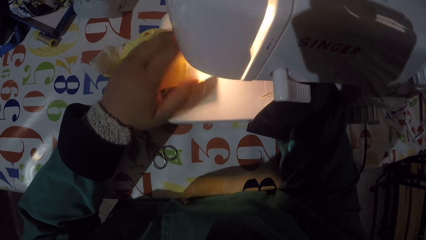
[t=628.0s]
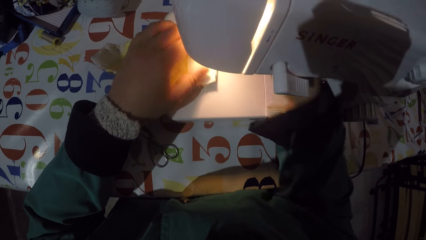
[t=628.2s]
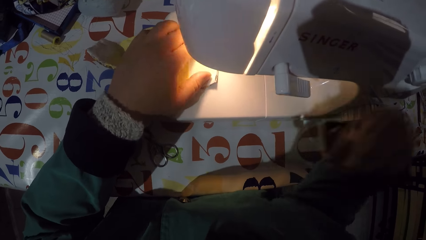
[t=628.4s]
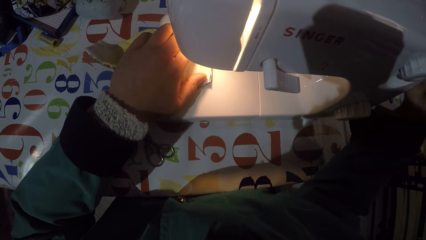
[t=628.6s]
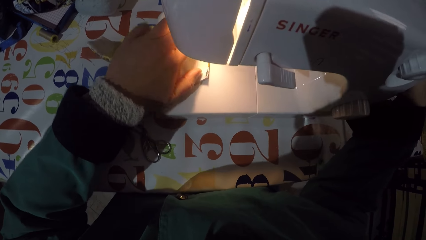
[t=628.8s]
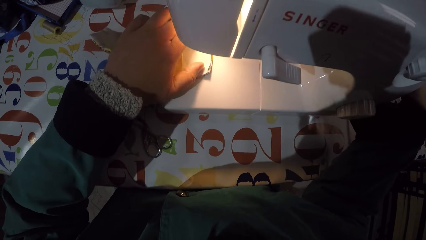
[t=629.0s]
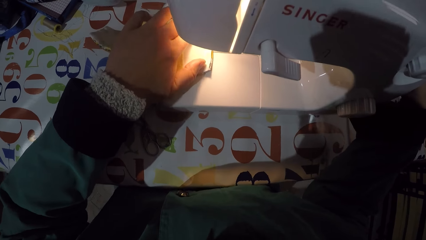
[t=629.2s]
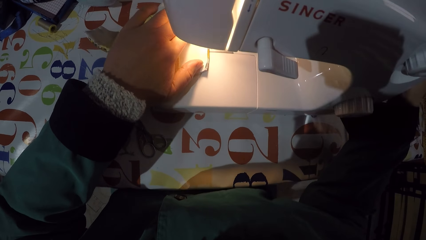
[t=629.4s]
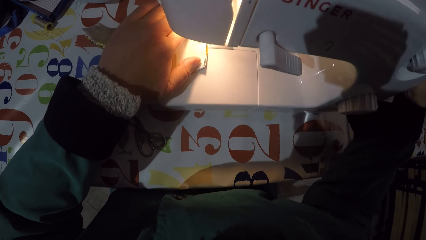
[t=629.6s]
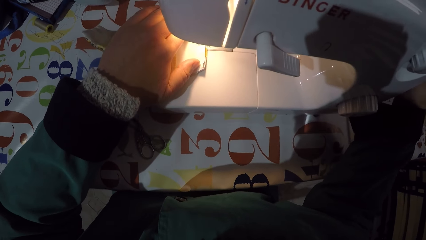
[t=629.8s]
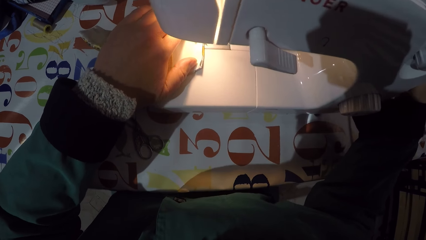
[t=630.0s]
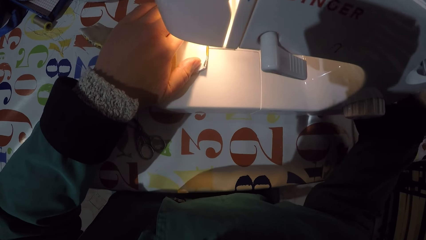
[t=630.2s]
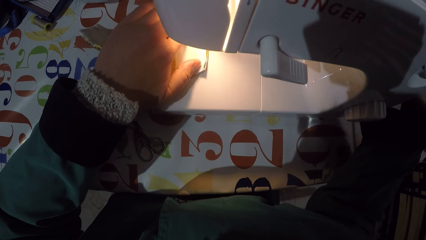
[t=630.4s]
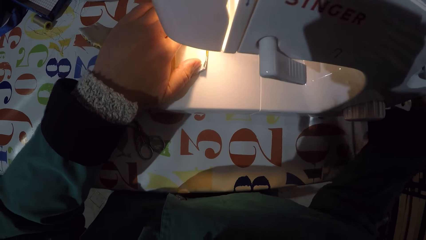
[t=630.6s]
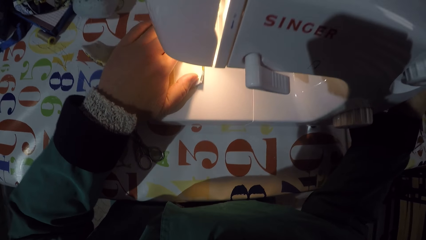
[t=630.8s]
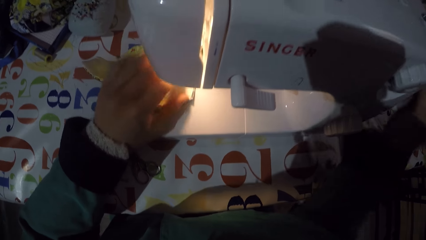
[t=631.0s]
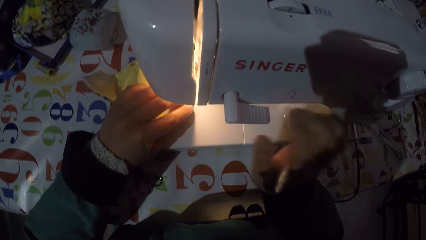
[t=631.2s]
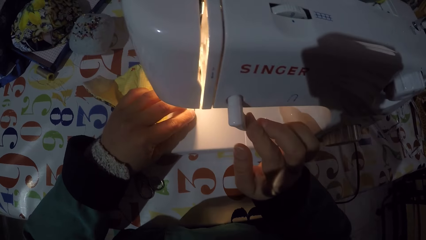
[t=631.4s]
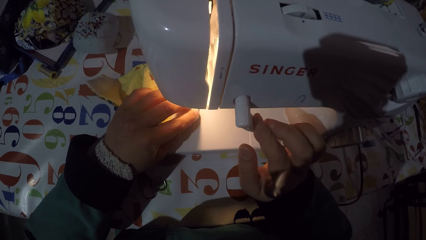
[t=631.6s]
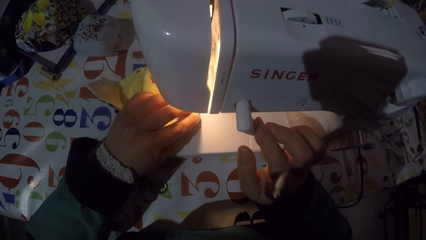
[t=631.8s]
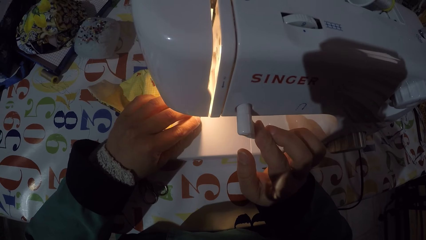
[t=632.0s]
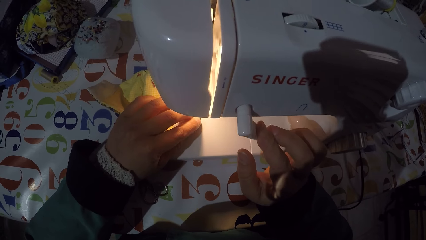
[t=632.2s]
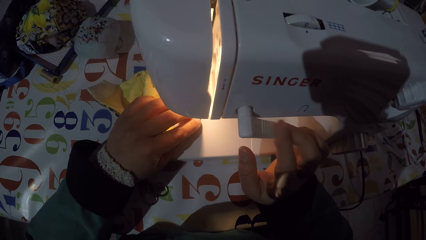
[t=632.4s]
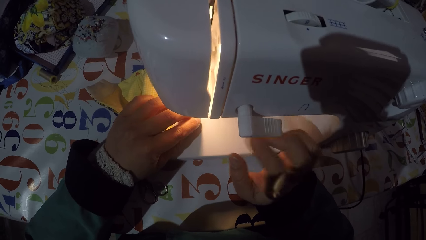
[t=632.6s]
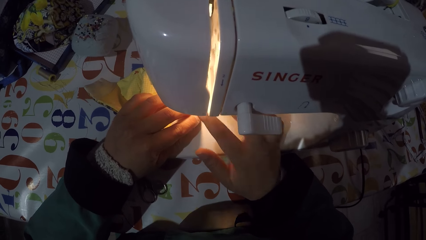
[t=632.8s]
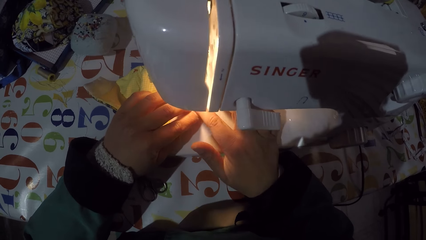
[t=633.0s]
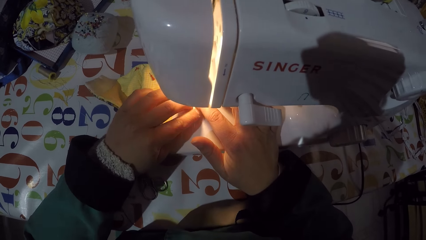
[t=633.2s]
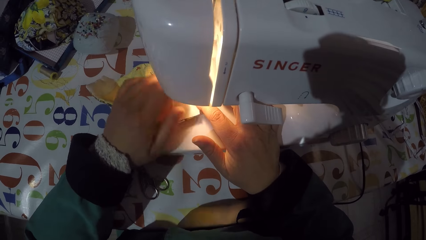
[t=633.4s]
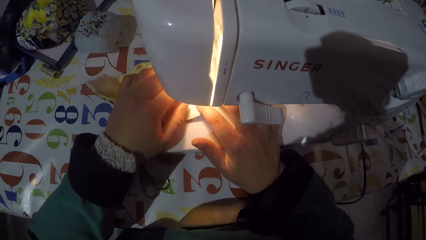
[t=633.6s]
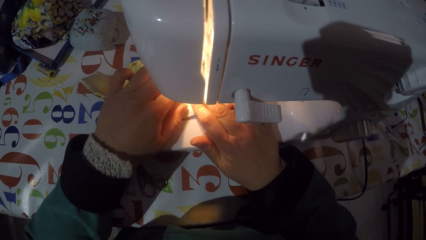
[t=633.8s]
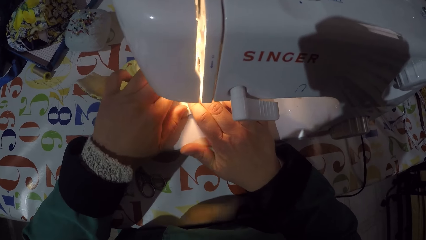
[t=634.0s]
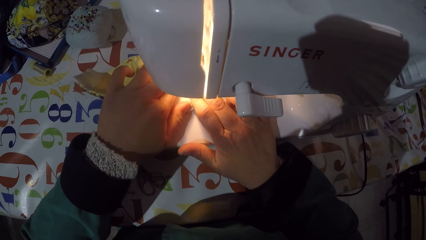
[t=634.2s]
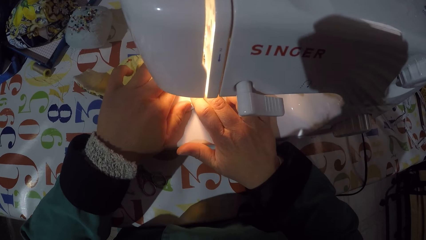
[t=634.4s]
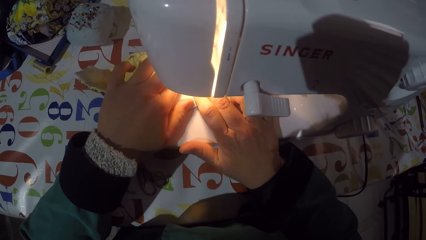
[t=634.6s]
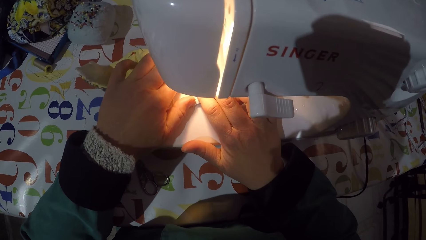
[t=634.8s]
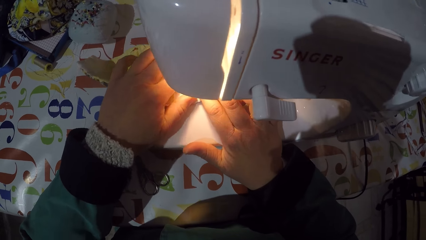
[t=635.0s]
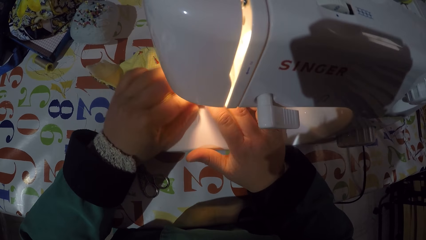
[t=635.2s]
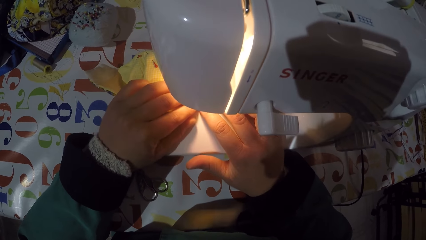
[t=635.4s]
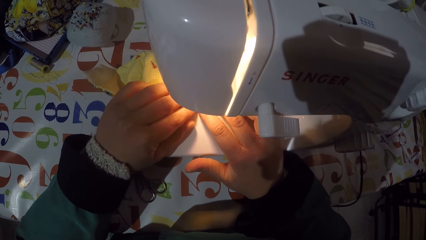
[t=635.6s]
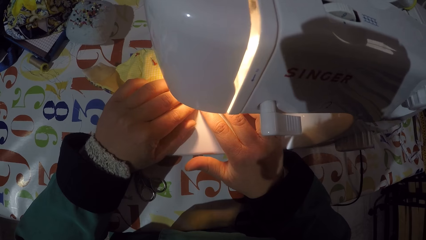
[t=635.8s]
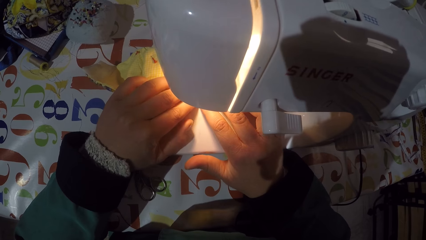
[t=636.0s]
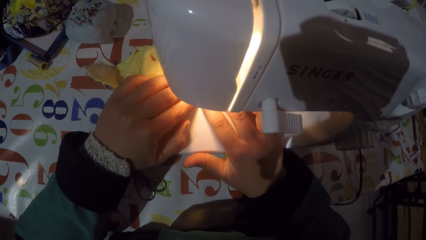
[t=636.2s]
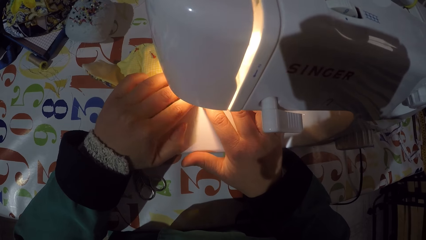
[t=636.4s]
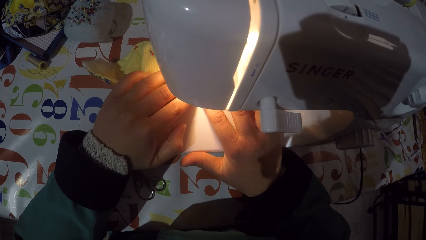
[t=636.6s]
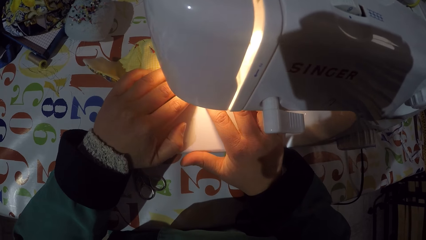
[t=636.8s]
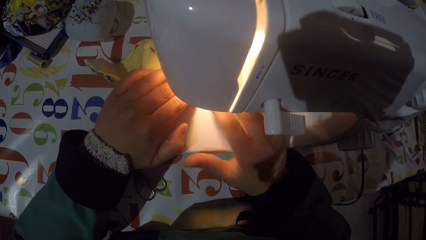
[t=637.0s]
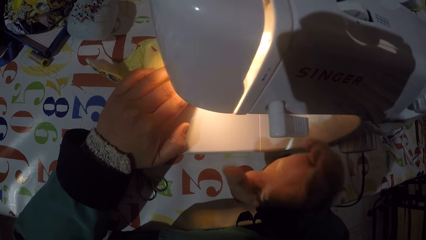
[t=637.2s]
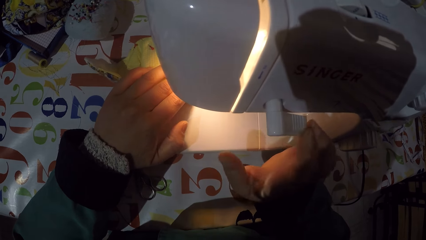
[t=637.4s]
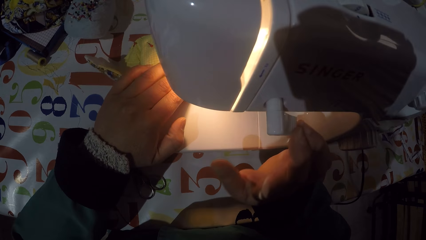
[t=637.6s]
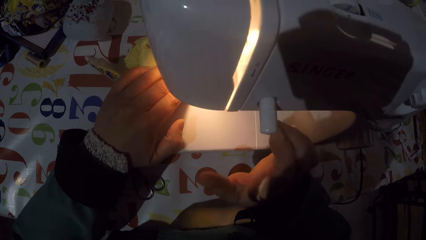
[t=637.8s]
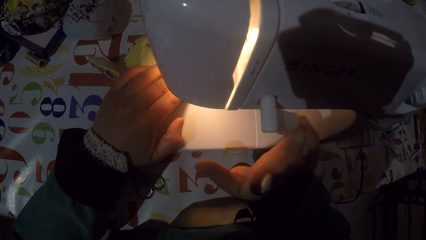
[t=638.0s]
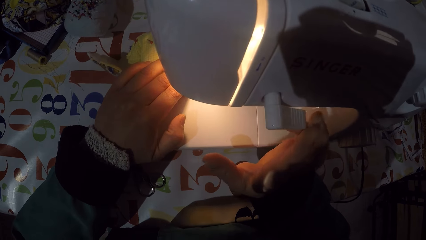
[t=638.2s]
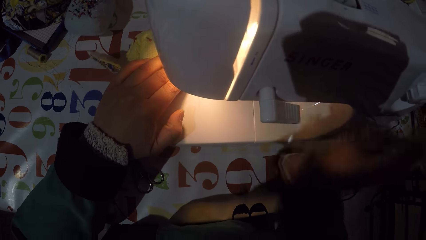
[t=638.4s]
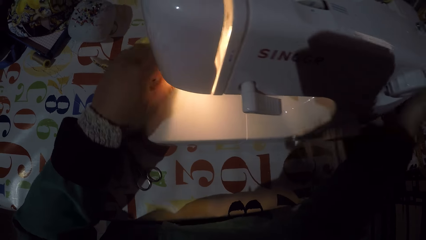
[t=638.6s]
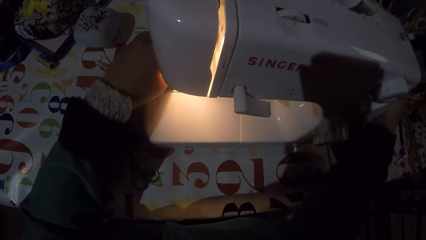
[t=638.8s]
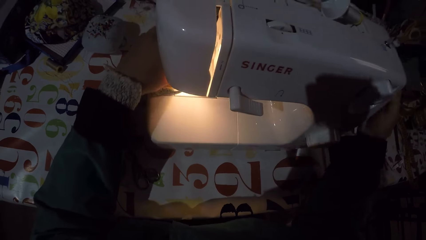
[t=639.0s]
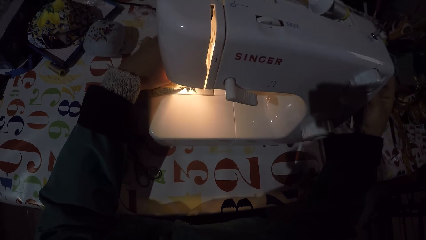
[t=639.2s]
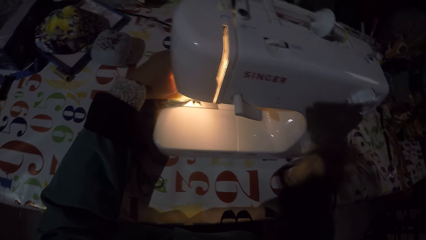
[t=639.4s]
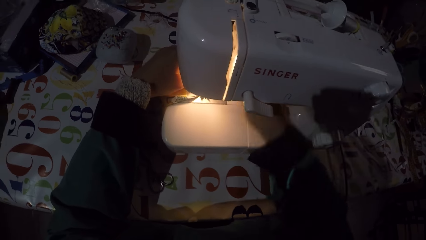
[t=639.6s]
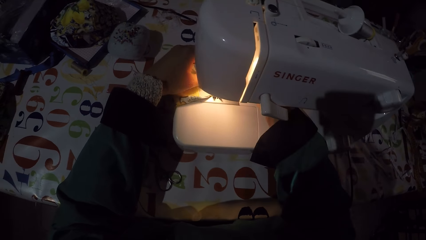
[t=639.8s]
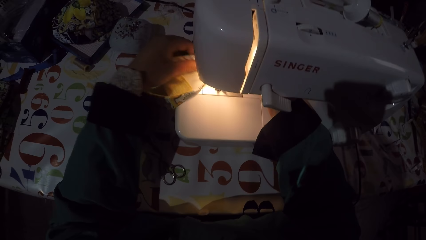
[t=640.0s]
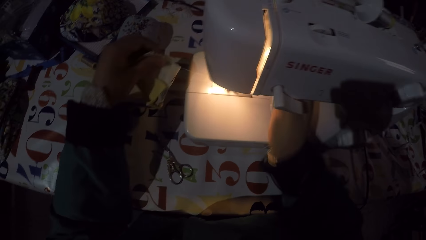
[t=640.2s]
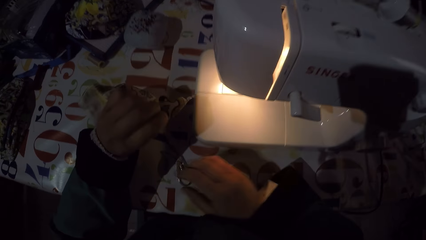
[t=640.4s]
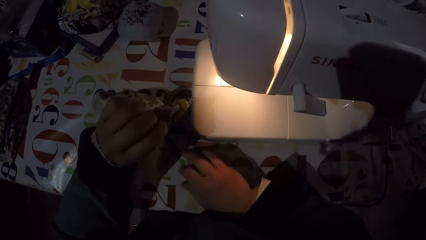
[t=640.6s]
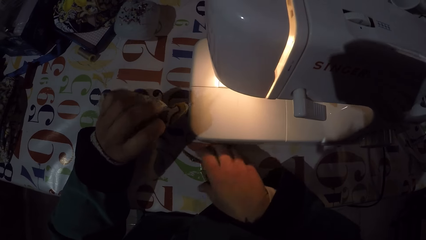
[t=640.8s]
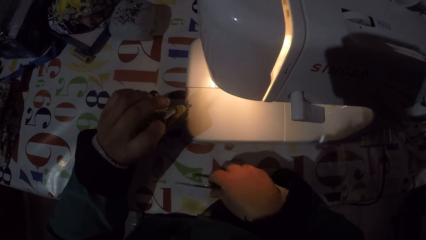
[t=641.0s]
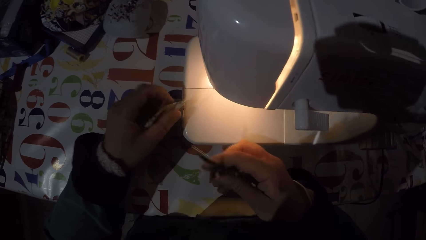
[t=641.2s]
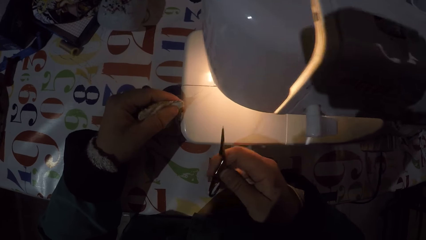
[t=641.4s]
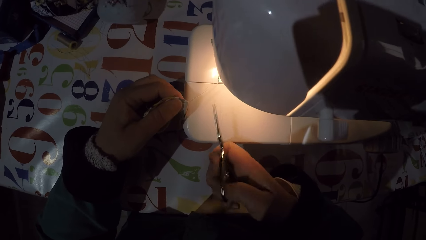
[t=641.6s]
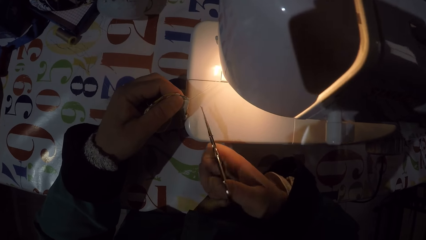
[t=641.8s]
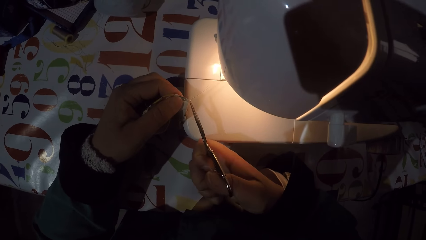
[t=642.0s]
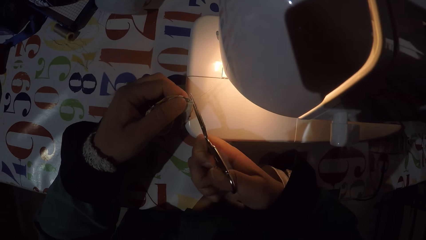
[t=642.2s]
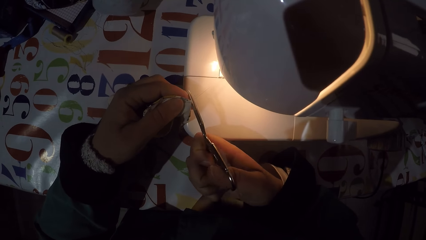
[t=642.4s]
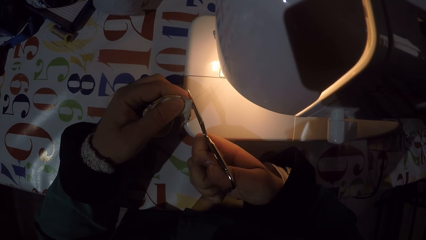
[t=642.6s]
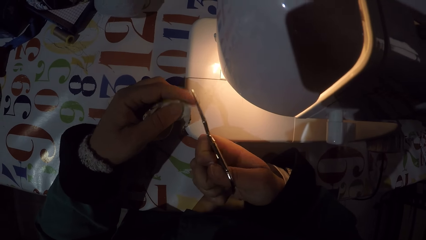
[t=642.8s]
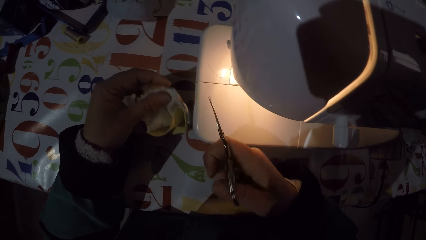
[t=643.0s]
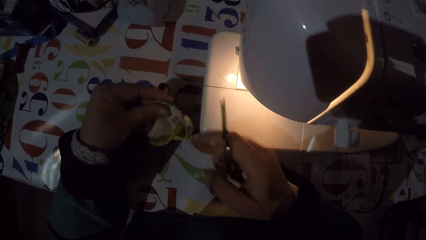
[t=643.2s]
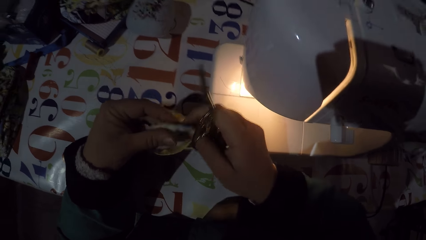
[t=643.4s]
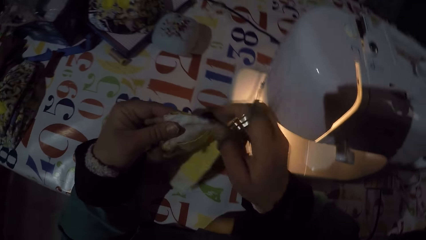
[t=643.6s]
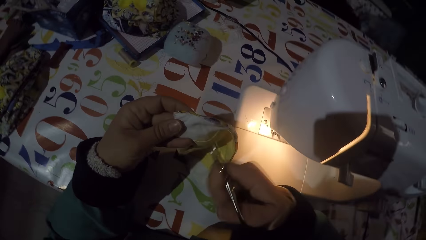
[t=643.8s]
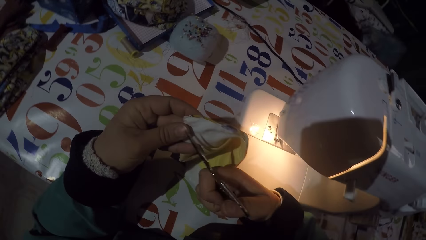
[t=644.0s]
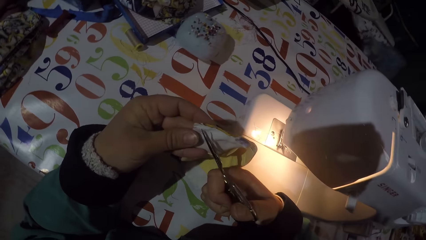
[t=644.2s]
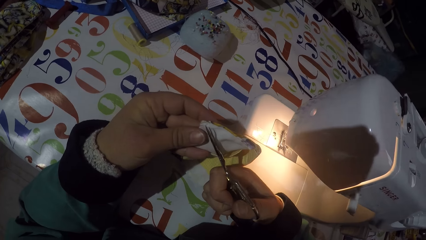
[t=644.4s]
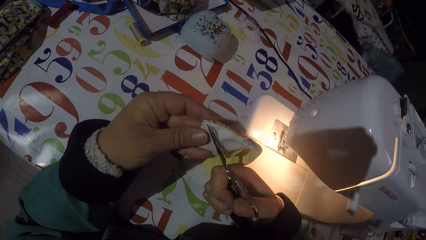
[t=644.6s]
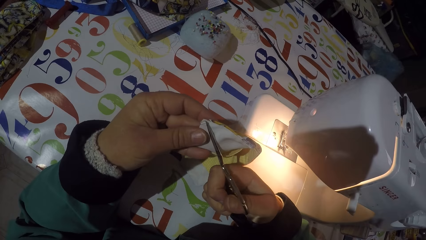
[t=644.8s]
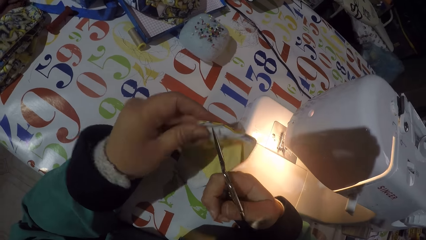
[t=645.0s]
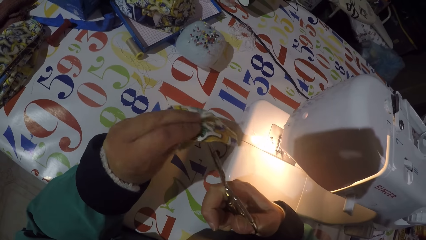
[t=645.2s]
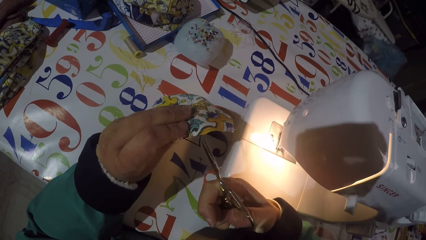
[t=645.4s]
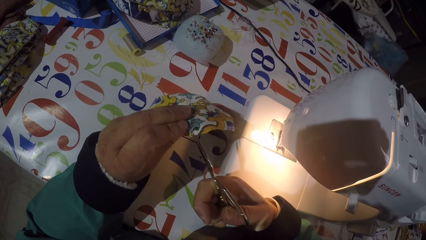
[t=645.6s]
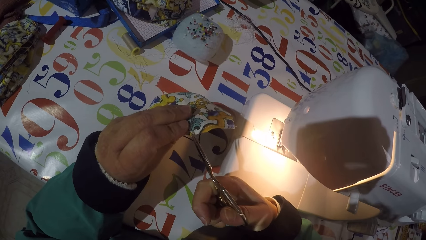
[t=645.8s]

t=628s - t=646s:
The camera wearer adjusts a balance wheel. They turn on the sewing machine. They sew a mask. They turn off the sewing machine. They adjust the balance wheel. They sew the mask. They remove the mask from the sewing machine. They take scissors from the table. They cut the thread on the mask with the scissors.
